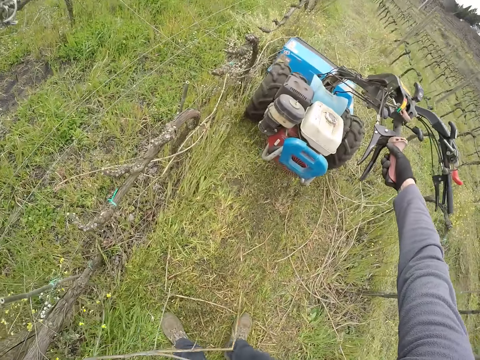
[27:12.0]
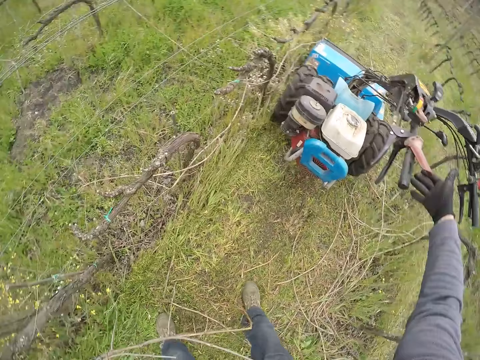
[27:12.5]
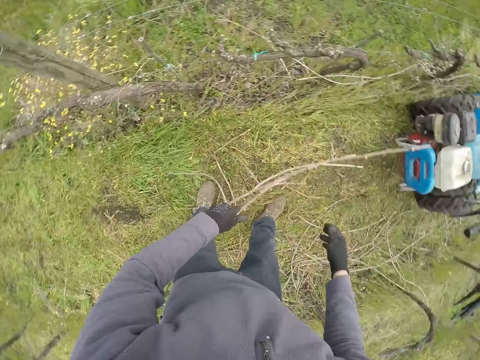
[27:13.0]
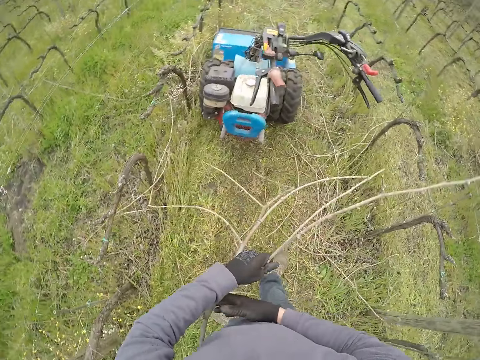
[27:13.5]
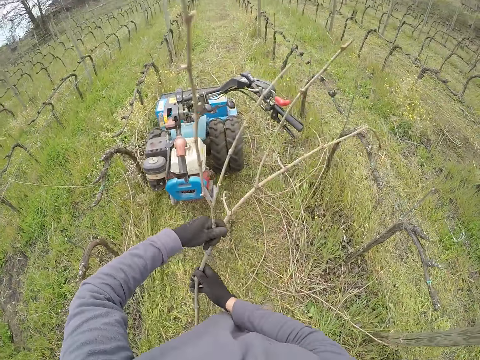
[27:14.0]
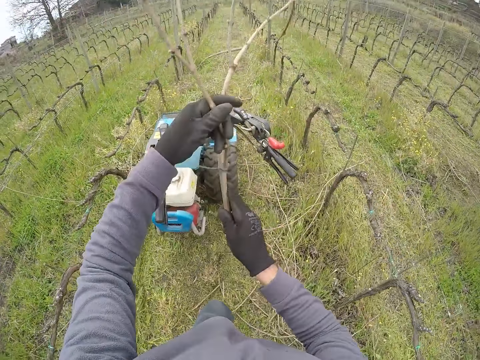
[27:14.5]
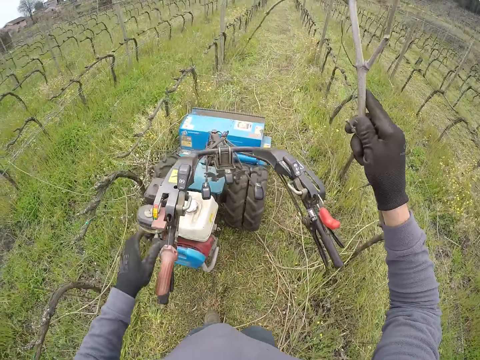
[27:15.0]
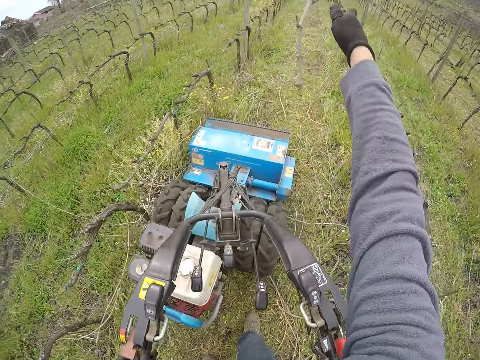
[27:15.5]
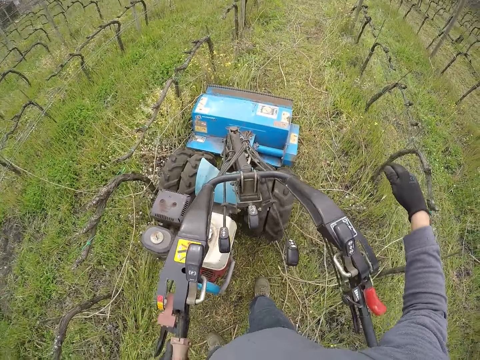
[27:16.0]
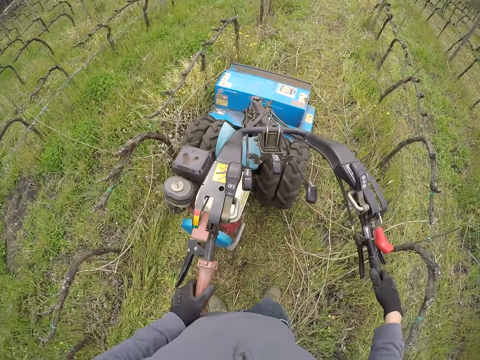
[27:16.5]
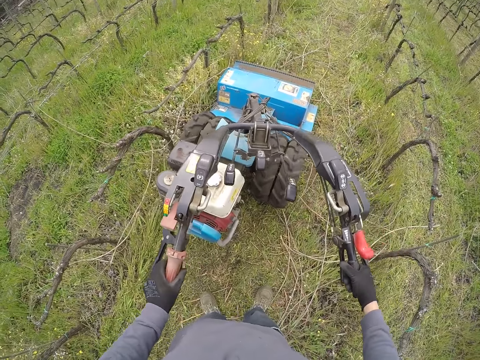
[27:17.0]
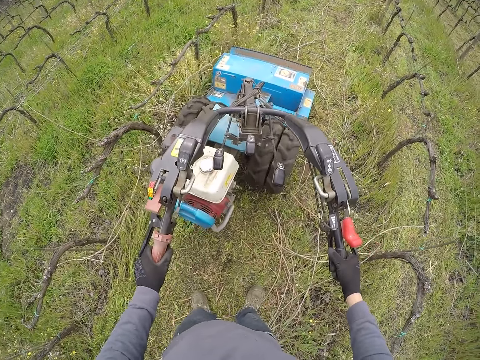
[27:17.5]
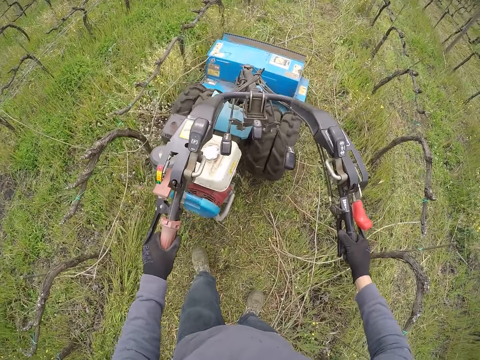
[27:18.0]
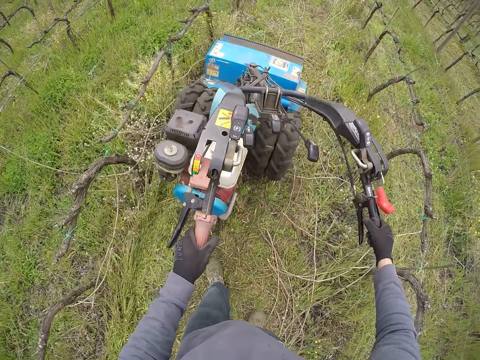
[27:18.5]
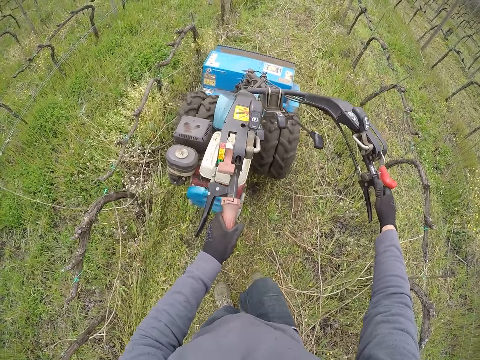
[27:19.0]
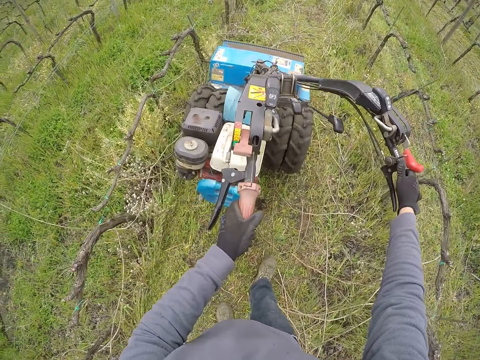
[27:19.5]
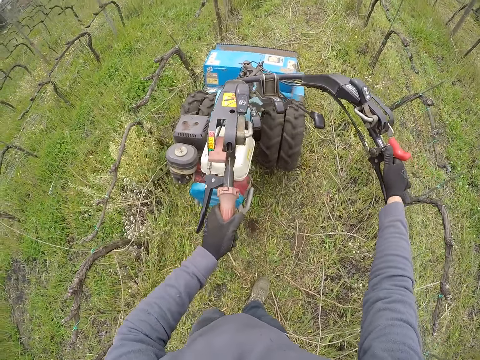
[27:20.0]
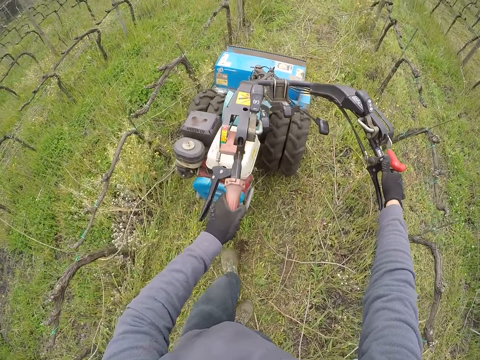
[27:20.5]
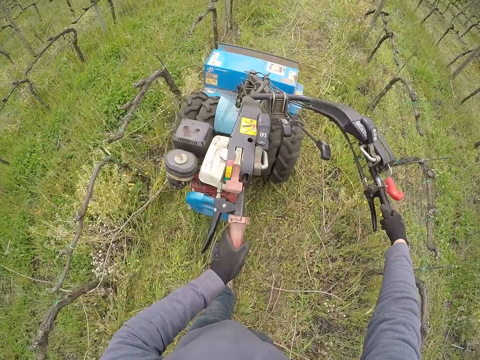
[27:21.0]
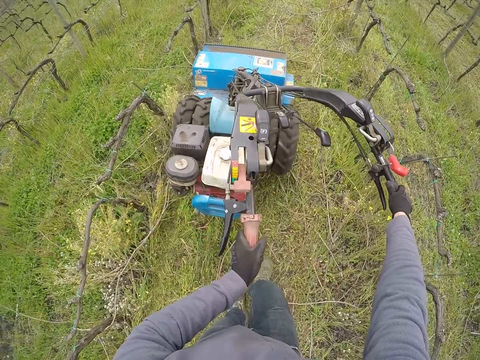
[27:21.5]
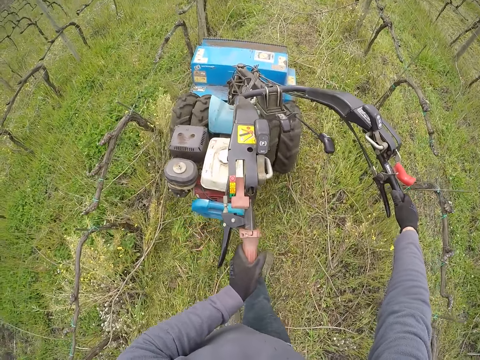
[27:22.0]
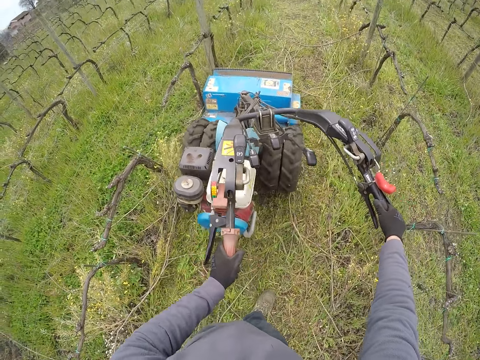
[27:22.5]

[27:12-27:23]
The camera wearer pulls the branches. He touches the left handle of the lawn mower with the left hand. He holds the lawn mower with his left hand. He throws the twig from his right hand on the grass. He holds the lawn mower with both hands. He moves the lawn mower with both hands. He cuts grass with the lawn mower.

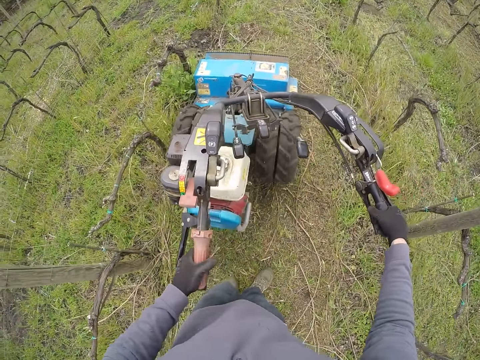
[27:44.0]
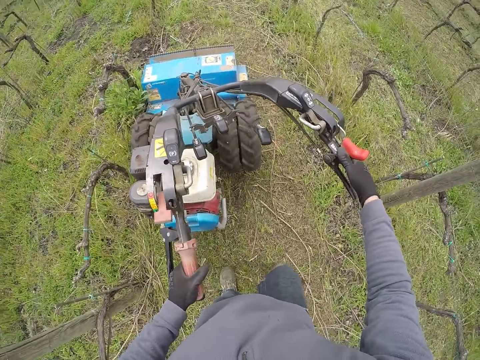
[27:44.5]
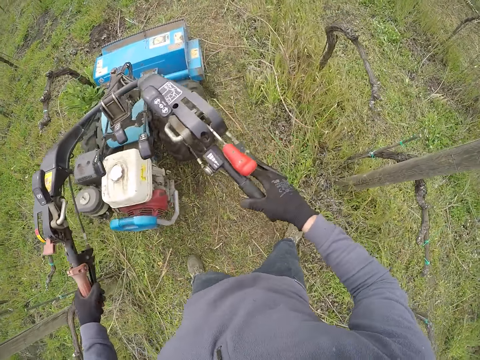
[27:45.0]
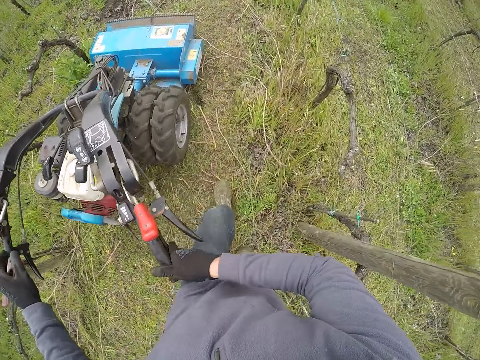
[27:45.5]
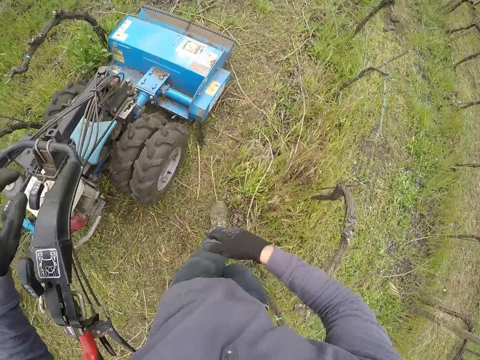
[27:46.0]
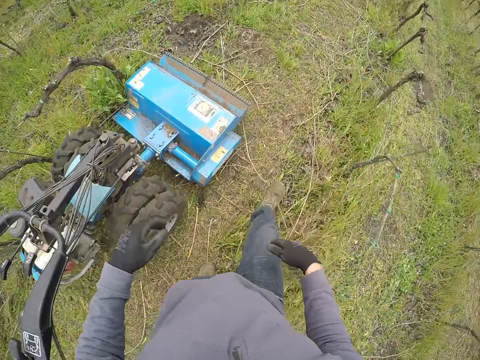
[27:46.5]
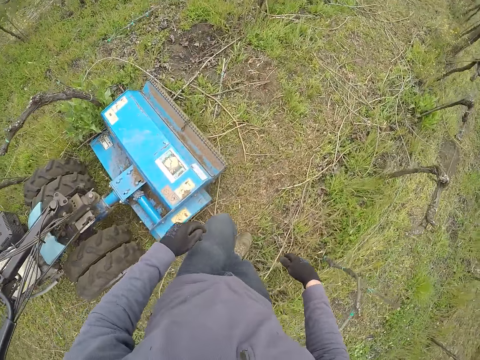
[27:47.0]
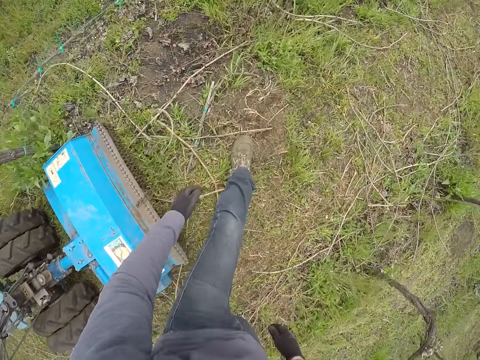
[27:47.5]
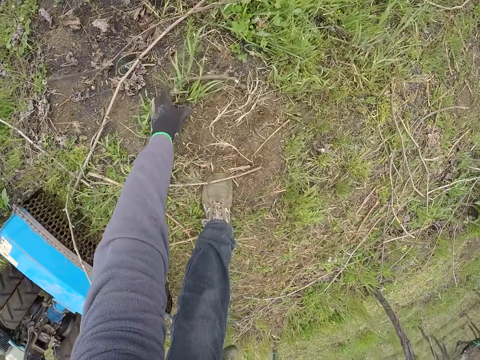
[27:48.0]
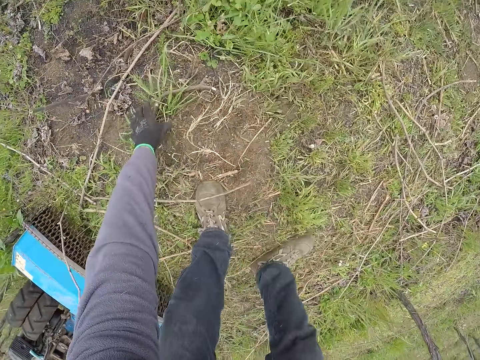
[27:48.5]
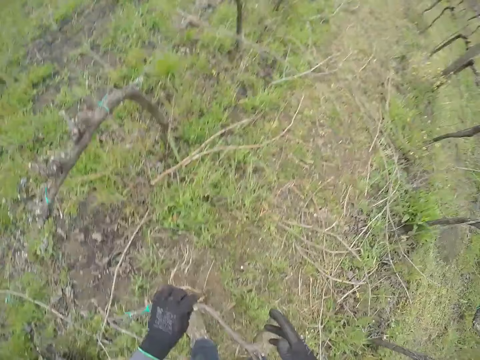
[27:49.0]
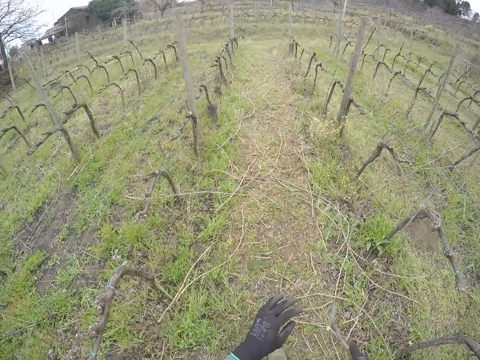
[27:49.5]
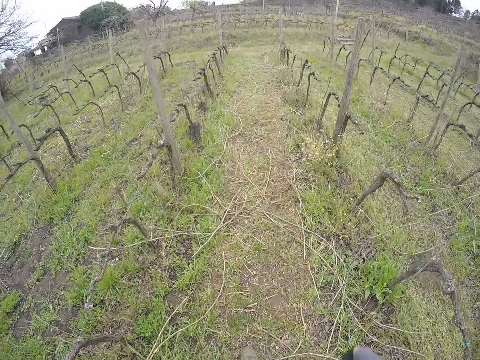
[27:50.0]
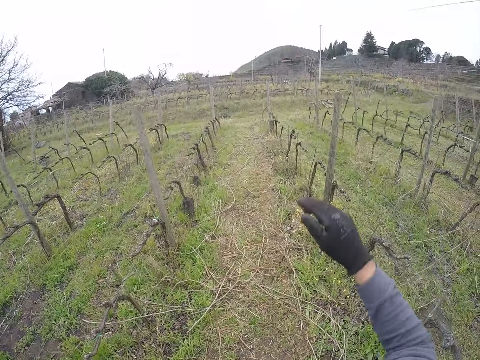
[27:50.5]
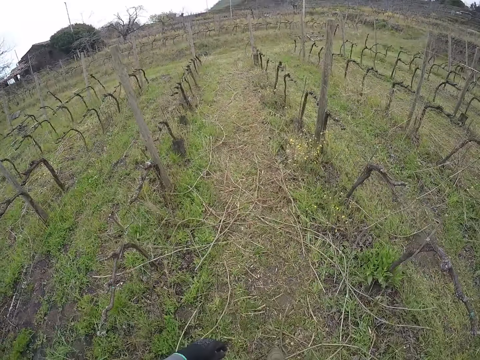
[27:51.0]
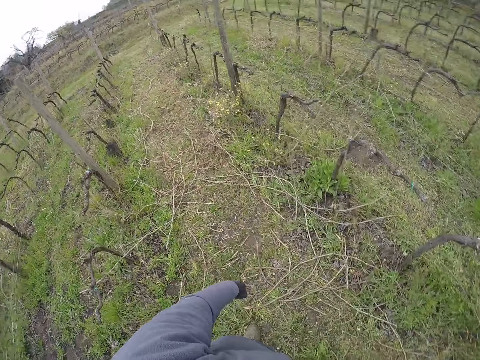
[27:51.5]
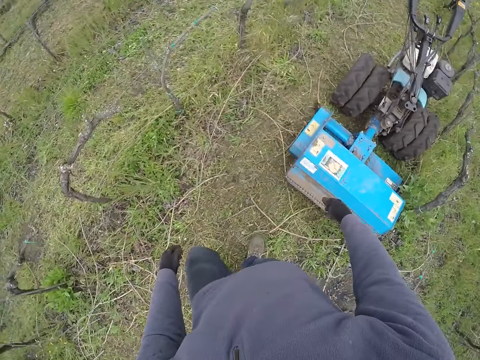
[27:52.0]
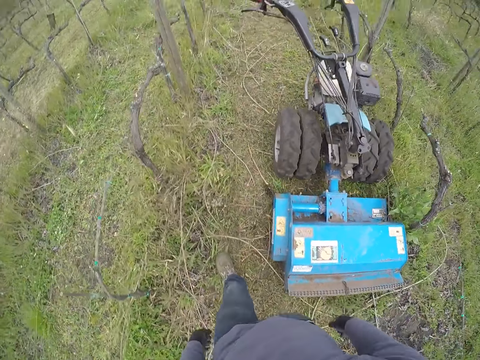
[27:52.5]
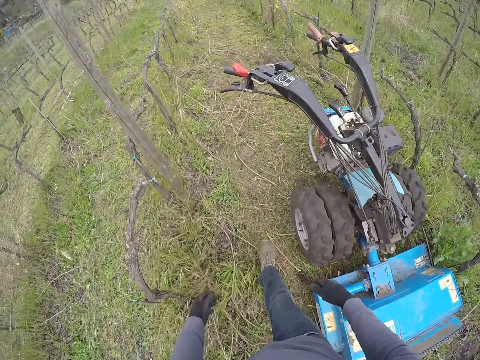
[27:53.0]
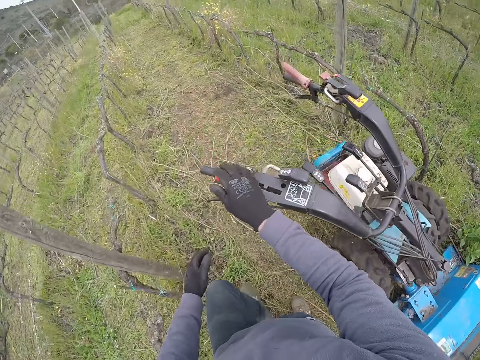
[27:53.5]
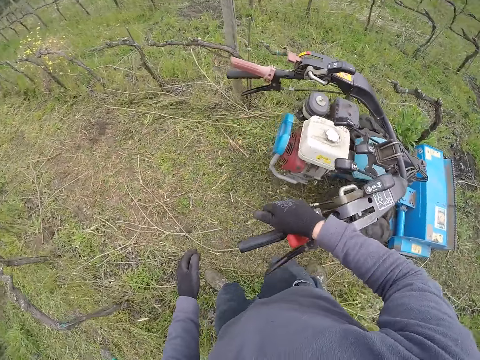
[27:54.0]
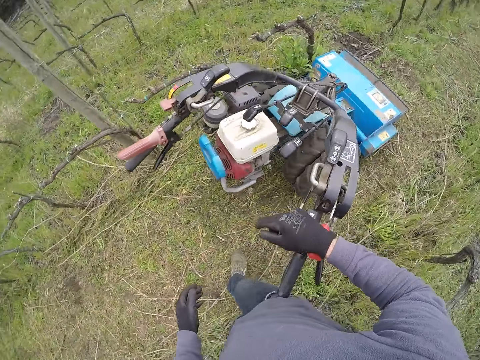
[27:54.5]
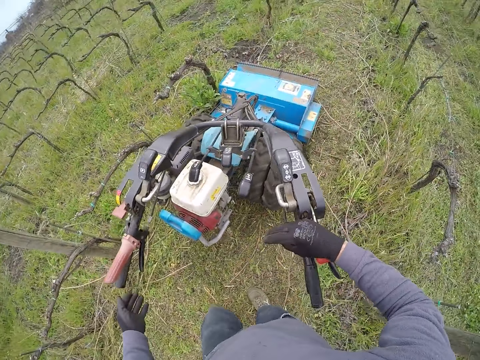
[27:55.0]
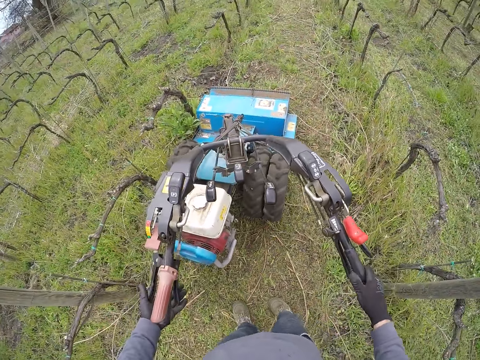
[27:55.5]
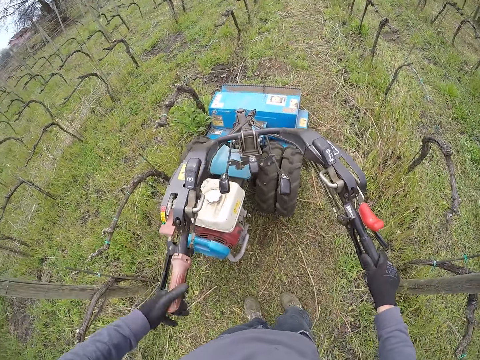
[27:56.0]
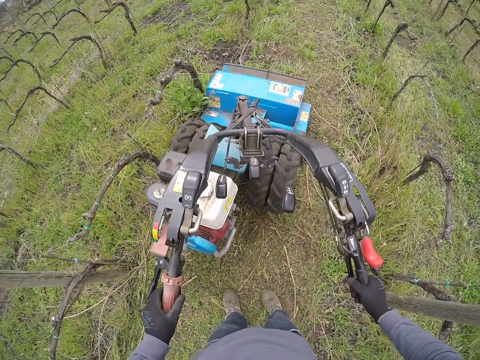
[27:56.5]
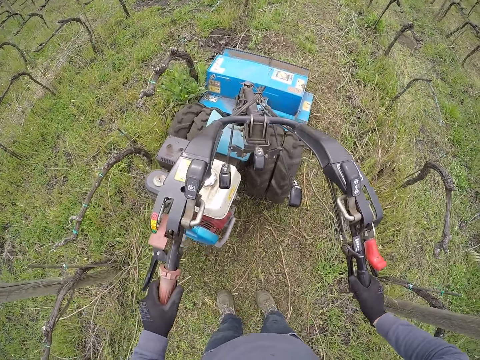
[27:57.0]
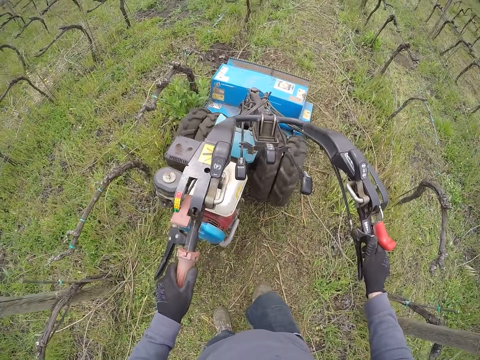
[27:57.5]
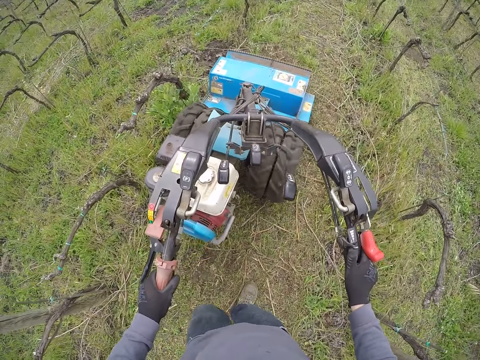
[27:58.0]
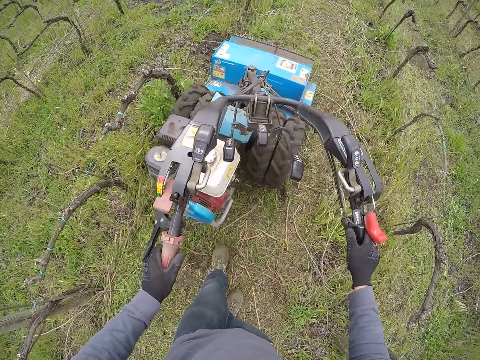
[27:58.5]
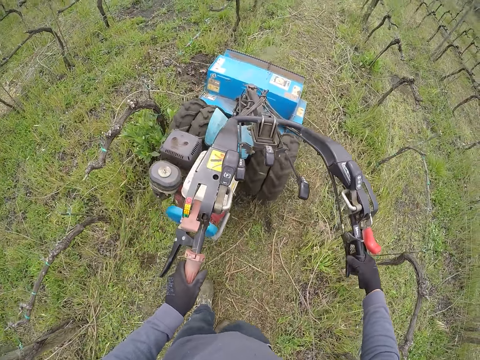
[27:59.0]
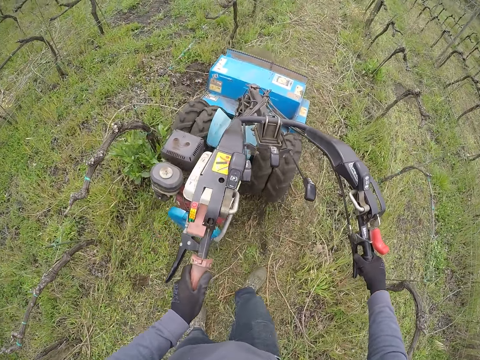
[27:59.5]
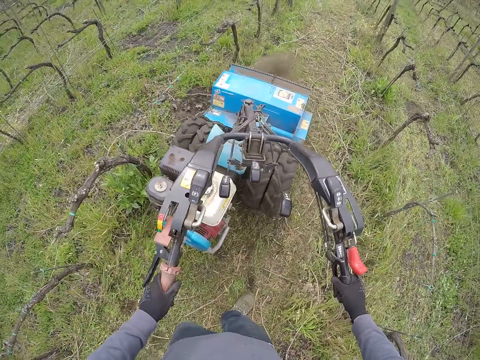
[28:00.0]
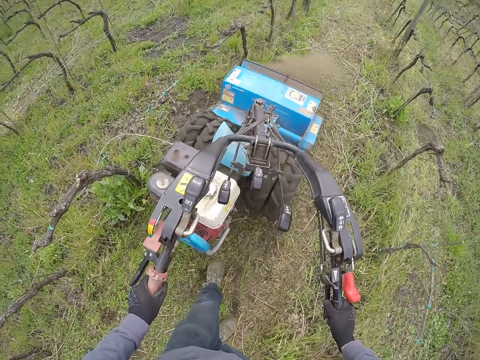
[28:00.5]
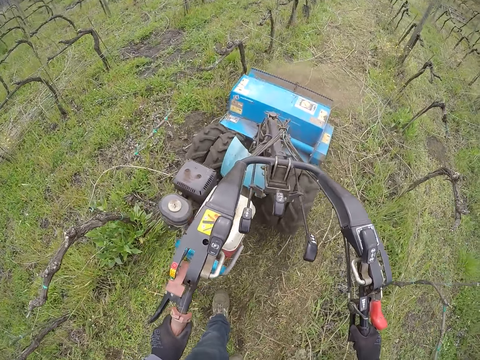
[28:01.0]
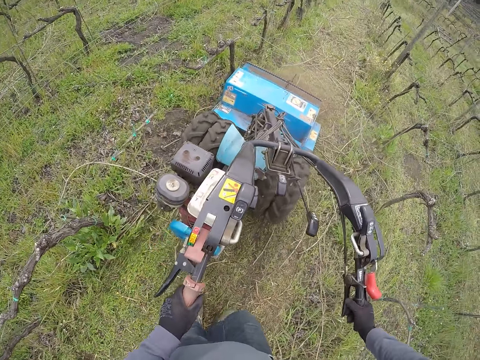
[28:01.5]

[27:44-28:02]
The camera wearer walks on the grass. He picks a twig from the ground with his left hand. He holds the twig with both hands. He holds the twig with his right hand. He throws the twig with his right hand on the grass. He walks on the grass. He holds the lawn mower handle with his right hand. He holds the lawn mower with both hands. He moves the lawn mower with both hands. He cuts grass with the lawn mower.
